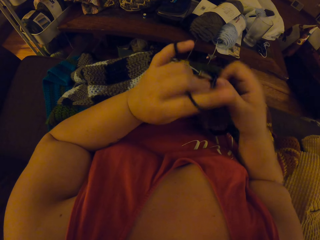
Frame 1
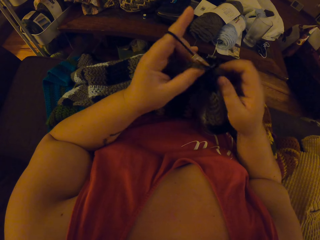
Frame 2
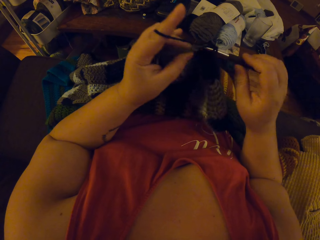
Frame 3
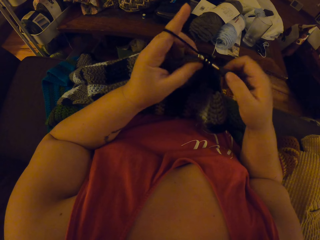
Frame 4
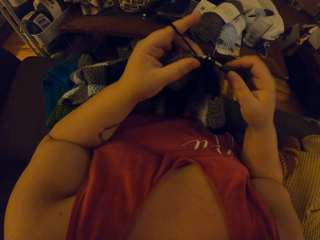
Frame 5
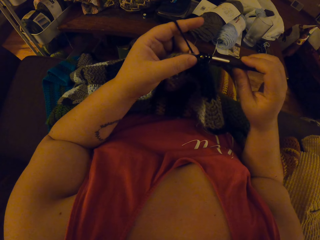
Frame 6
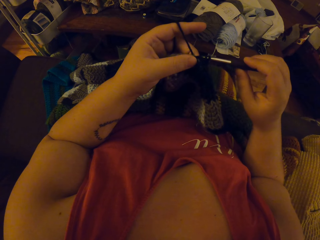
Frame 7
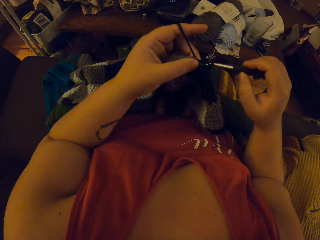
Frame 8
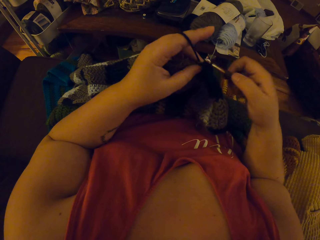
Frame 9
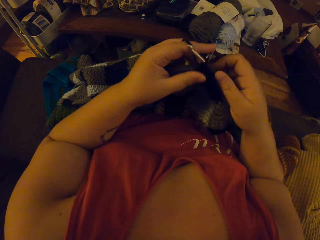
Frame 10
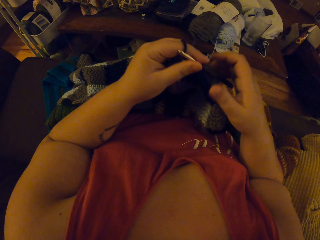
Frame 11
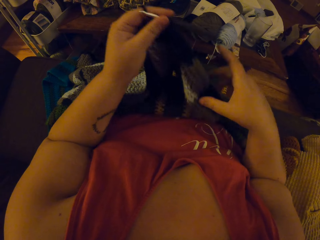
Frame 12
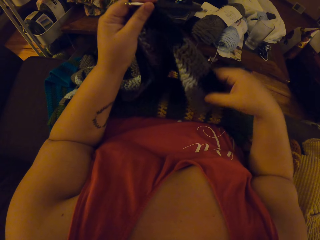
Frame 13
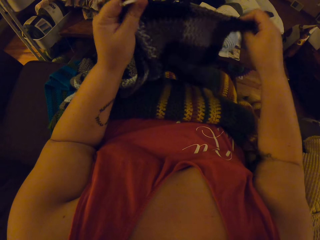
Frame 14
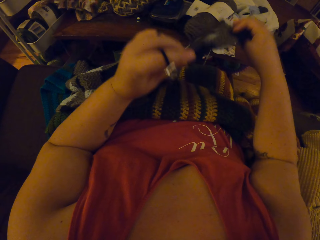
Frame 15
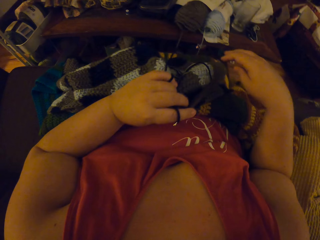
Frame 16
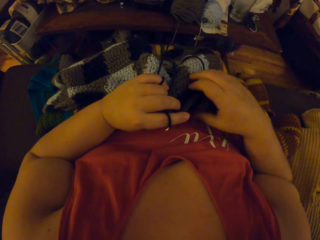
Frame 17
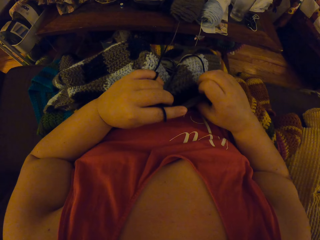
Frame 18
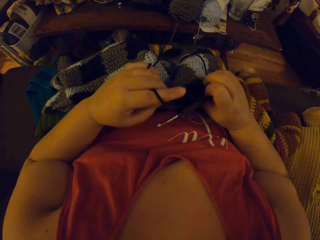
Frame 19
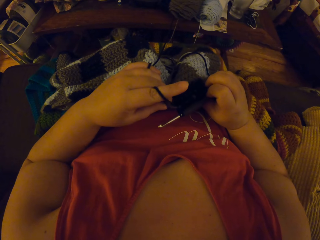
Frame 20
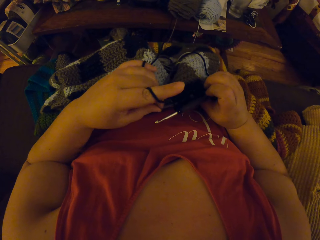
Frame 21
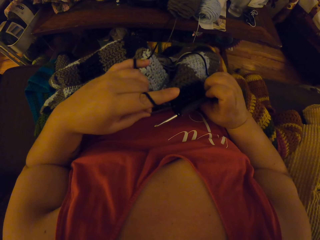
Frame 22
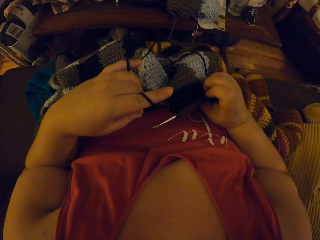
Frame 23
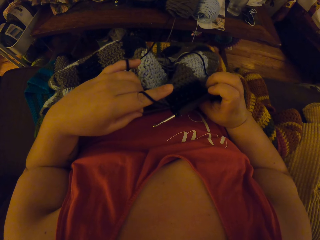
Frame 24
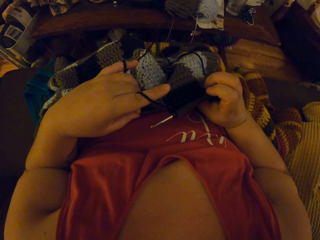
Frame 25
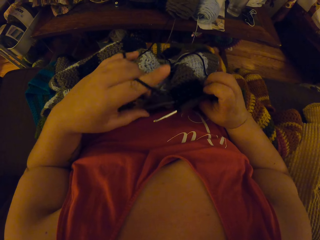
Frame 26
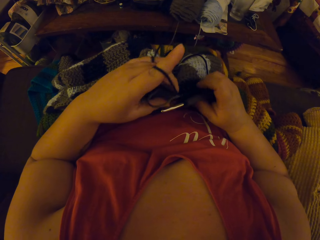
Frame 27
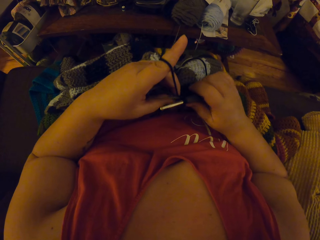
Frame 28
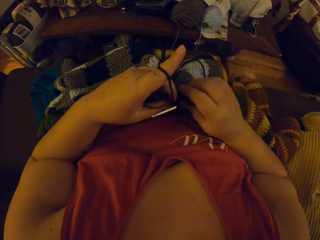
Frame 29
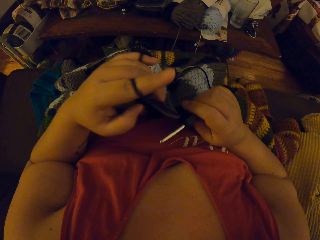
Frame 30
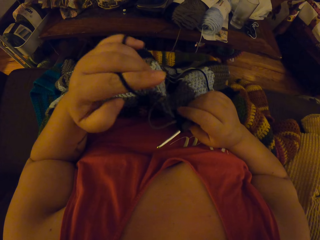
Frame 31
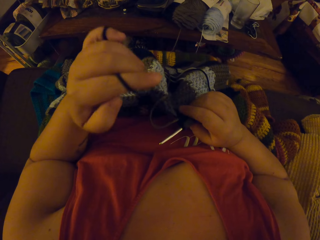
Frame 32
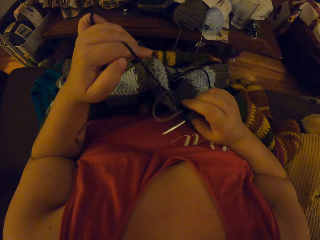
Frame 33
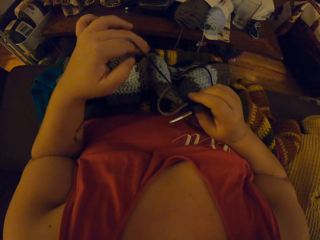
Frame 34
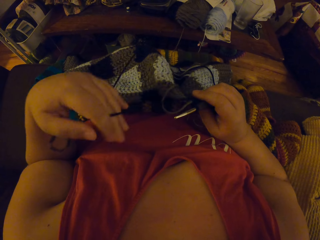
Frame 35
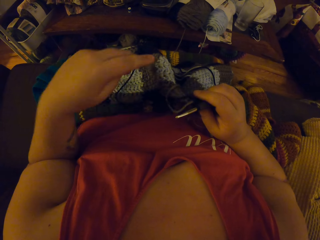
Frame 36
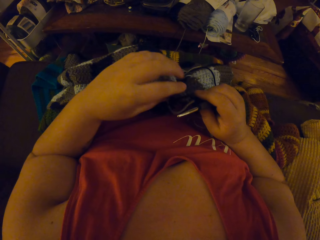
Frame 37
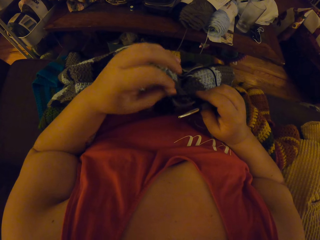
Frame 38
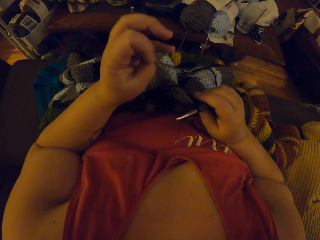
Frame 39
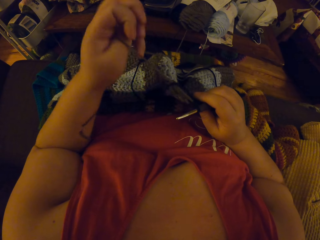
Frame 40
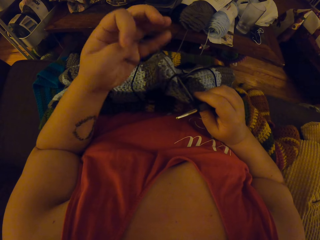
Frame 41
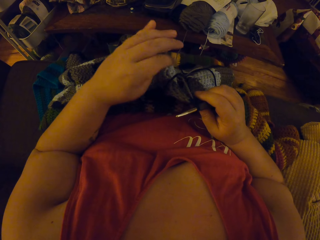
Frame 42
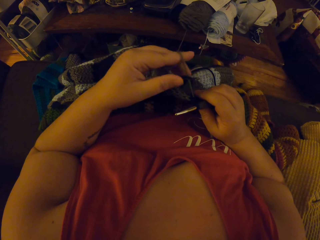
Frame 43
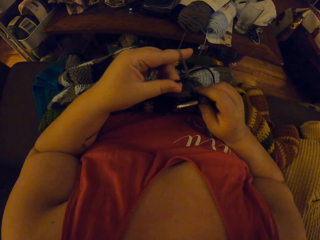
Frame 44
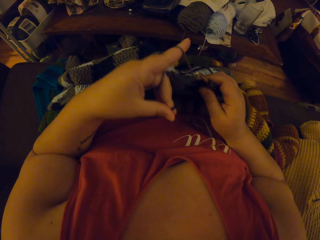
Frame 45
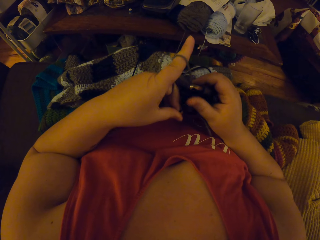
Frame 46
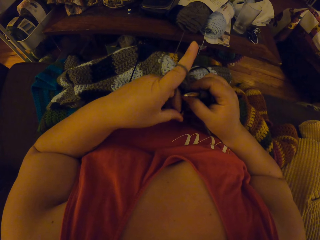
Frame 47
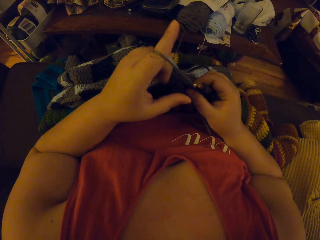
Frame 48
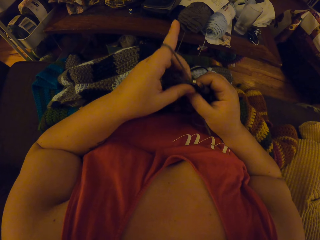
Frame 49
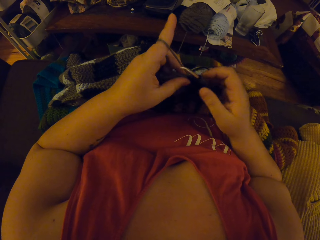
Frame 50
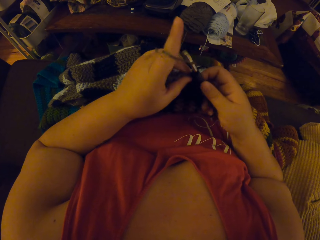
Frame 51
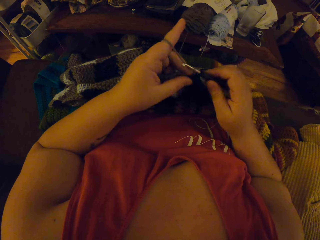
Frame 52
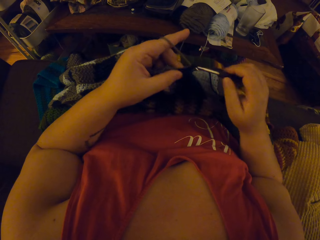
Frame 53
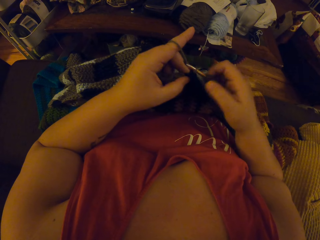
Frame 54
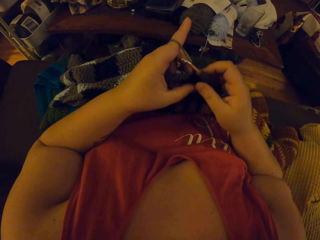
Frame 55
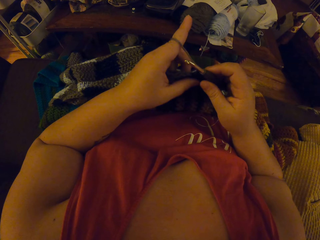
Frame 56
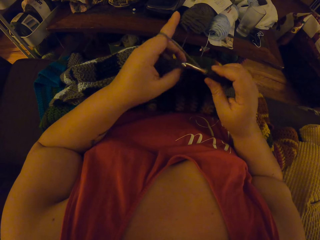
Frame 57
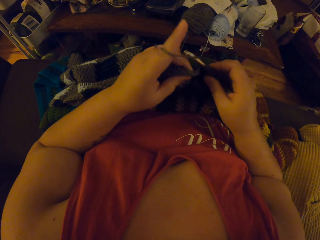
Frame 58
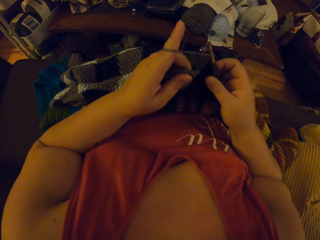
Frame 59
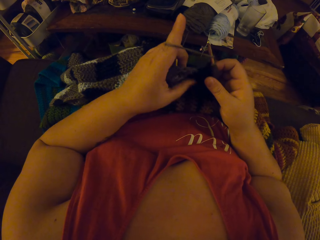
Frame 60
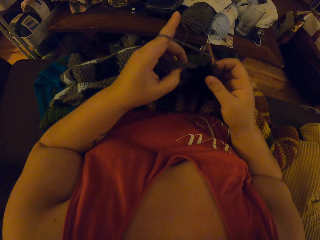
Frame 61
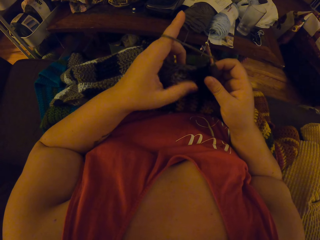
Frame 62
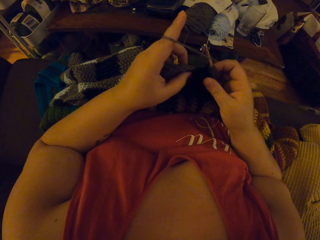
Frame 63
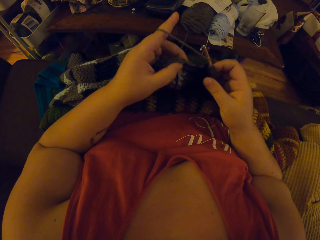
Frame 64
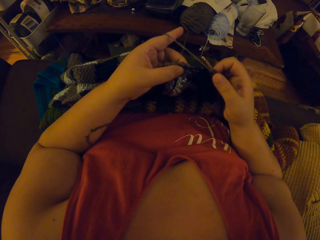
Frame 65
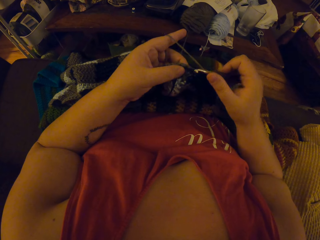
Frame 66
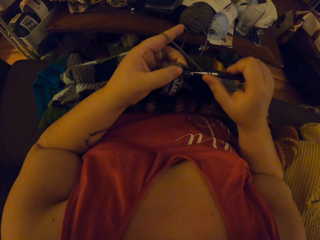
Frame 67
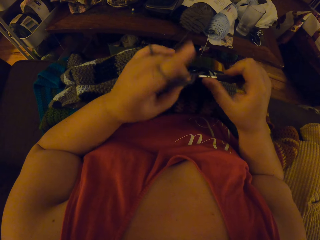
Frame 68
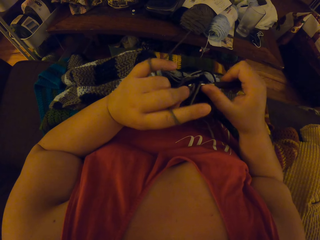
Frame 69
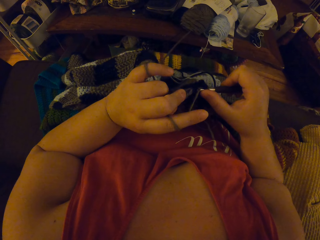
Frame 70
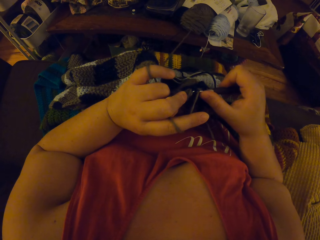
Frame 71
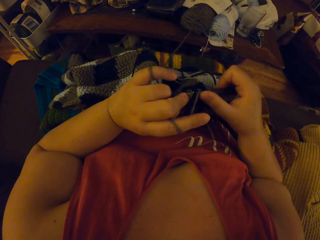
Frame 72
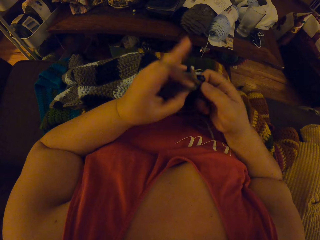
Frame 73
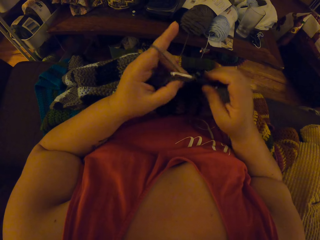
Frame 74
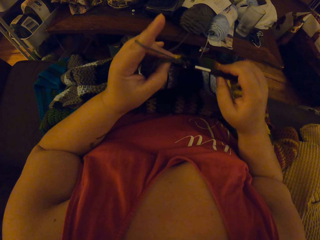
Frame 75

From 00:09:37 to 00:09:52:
The camera wearer adjusts the crochet with her two hands. She lifts the fabric. She adjusts the yarn with her left hand. She continues weaving. She continues crocheting with the yarn.

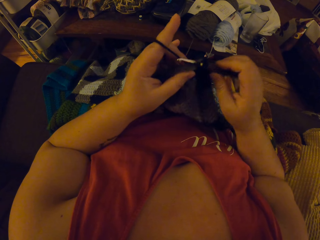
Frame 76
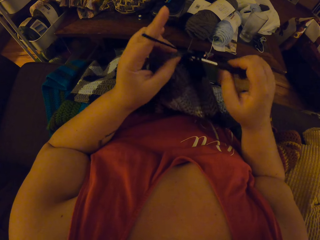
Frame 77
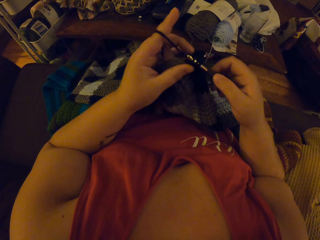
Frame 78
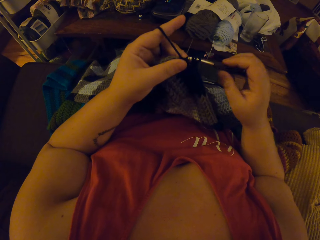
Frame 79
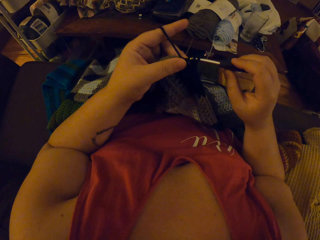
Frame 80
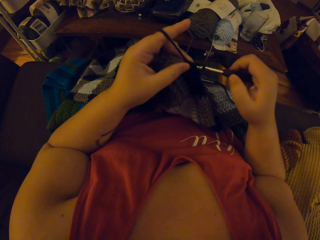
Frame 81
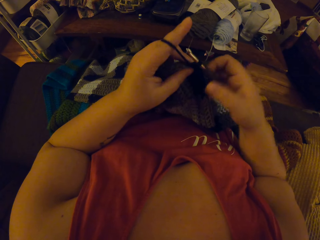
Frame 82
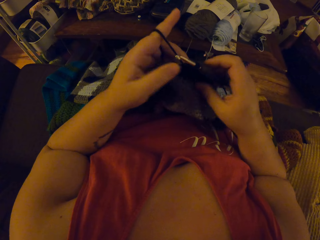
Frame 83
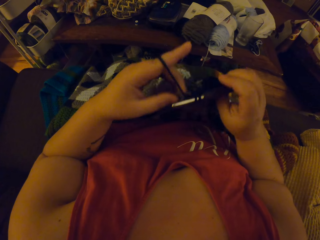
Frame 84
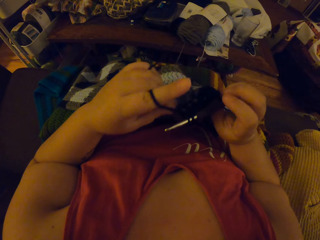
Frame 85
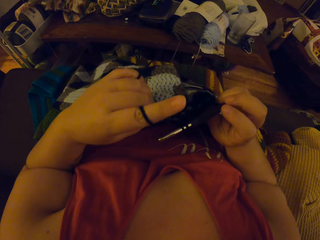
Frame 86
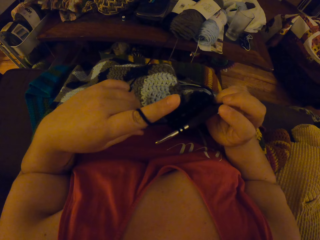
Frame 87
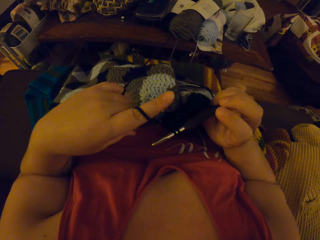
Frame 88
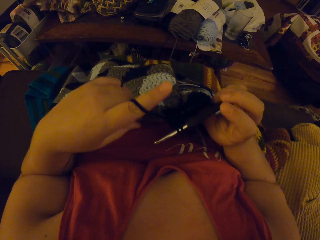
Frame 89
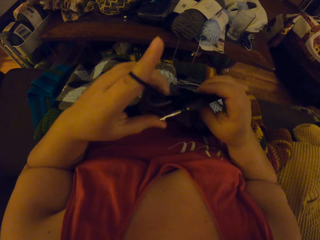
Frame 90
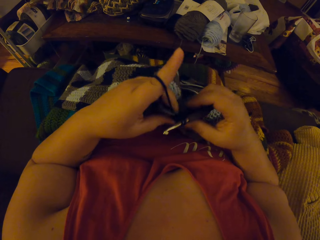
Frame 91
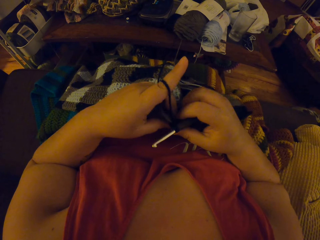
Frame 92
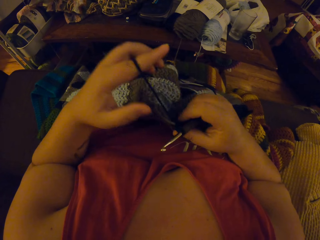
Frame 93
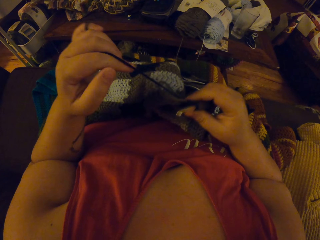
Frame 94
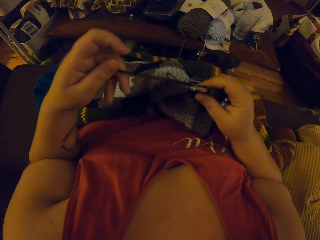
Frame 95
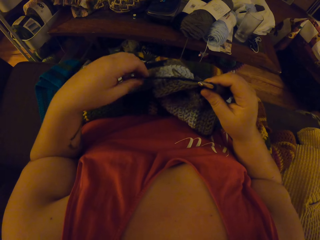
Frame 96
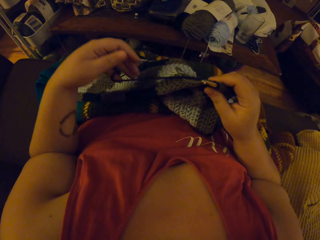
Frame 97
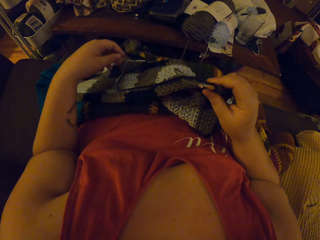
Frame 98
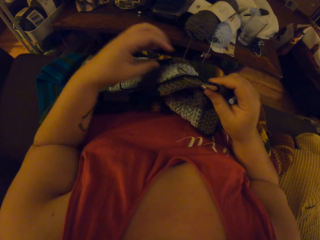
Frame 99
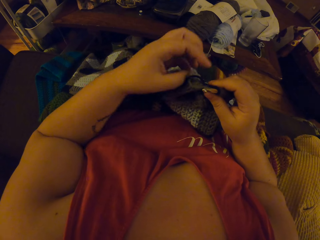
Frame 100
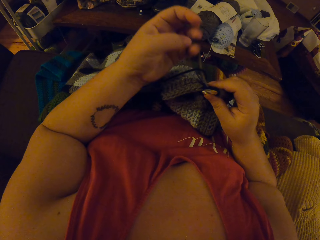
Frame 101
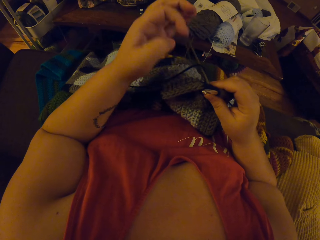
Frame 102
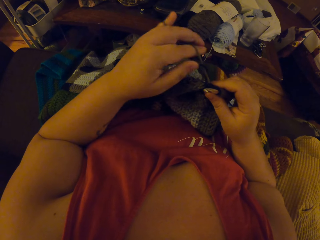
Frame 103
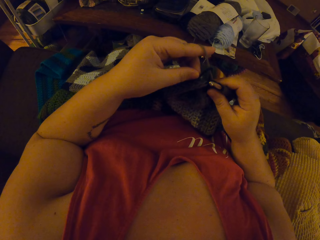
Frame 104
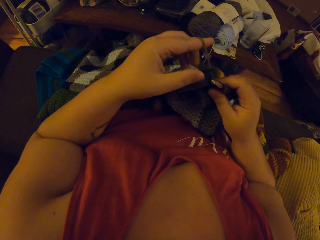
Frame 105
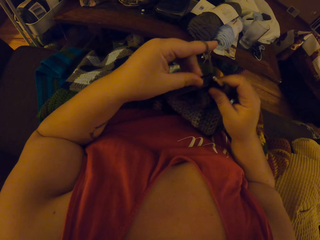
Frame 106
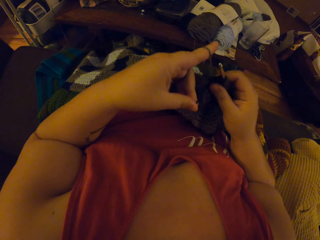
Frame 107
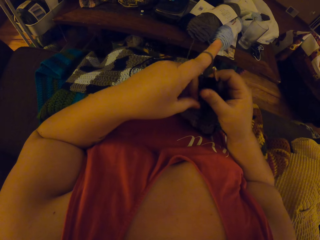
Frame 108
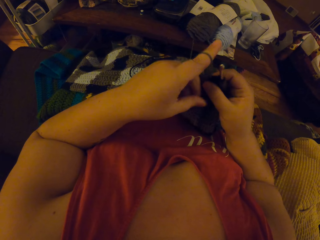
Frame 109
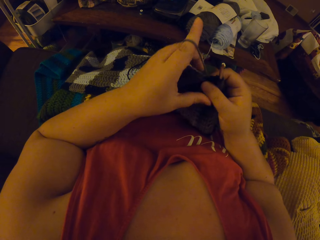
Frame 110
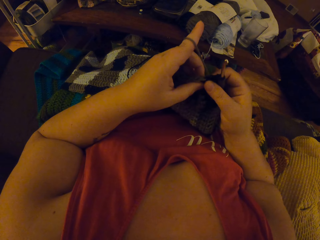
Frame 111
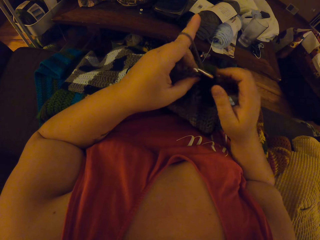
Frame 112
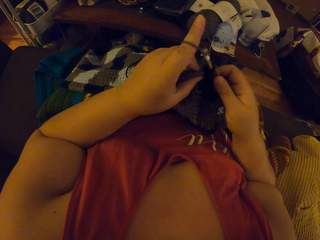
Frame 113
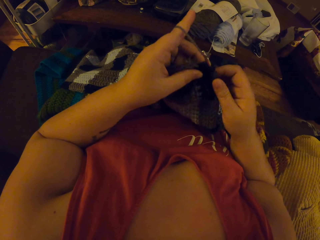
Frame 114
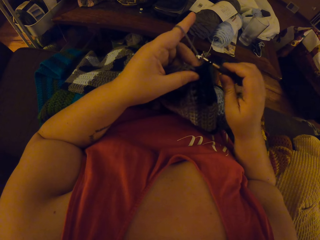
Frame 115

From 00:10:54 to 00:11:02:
The camera wearer checks the edge of the crochet. She turns the fabric. She adjusts the yarn with her left hand.
